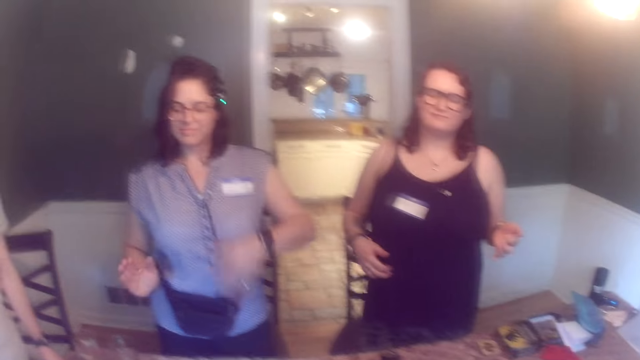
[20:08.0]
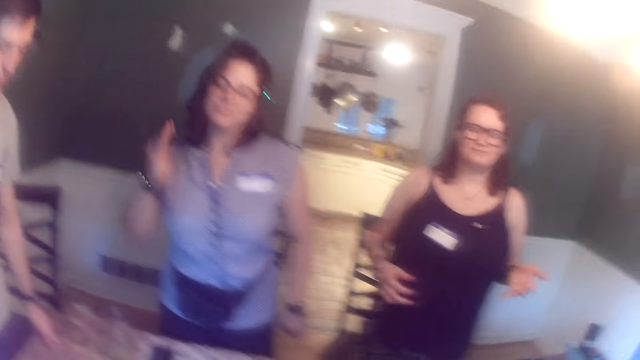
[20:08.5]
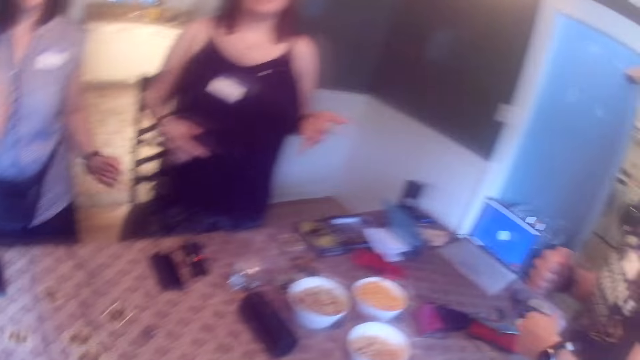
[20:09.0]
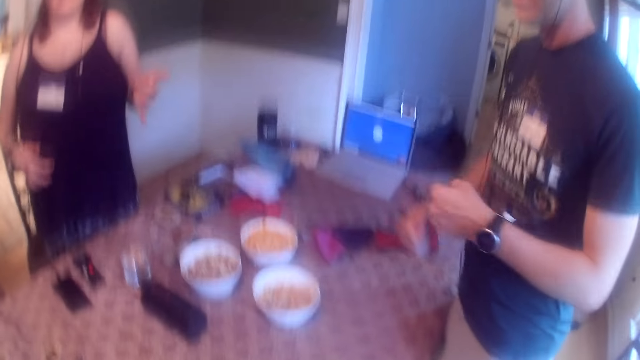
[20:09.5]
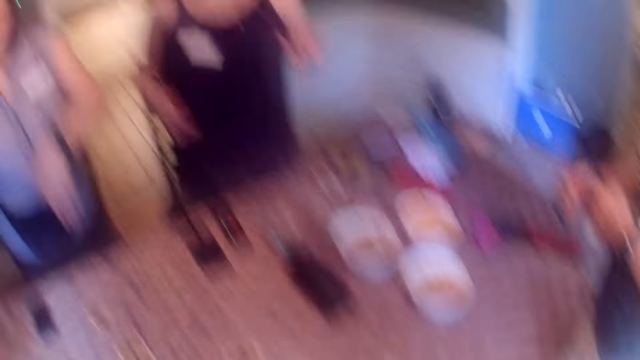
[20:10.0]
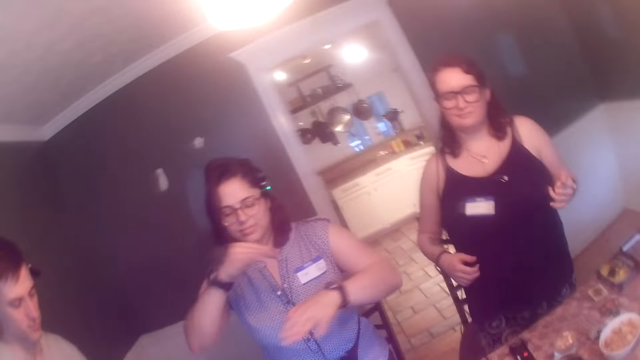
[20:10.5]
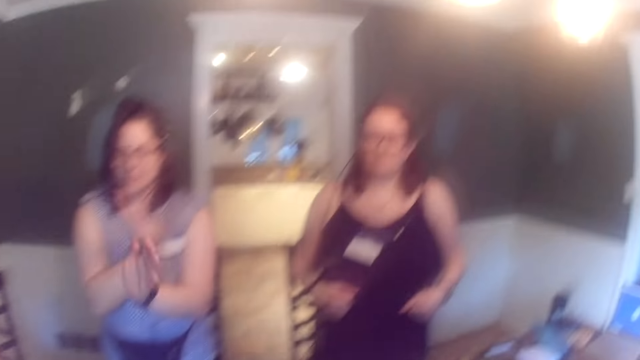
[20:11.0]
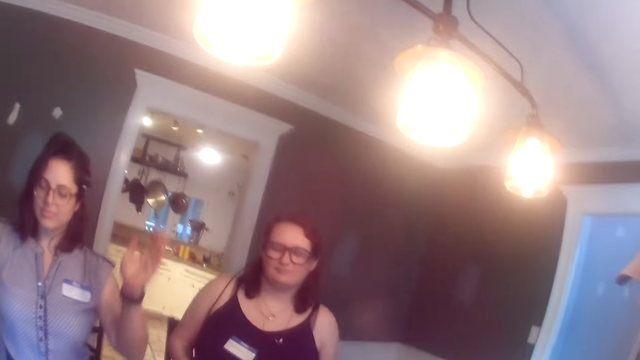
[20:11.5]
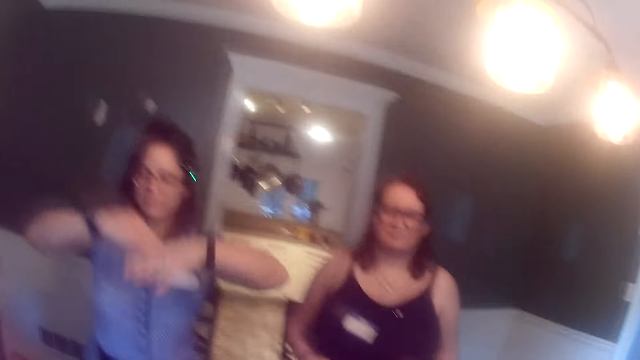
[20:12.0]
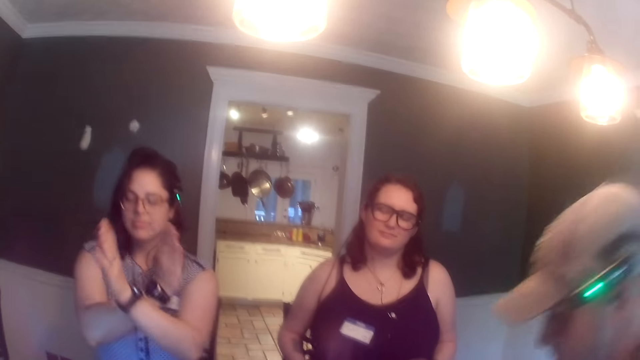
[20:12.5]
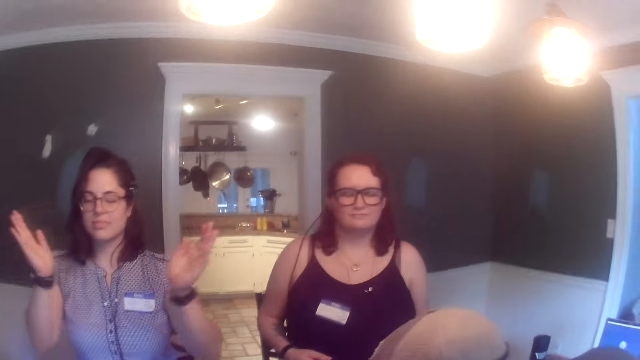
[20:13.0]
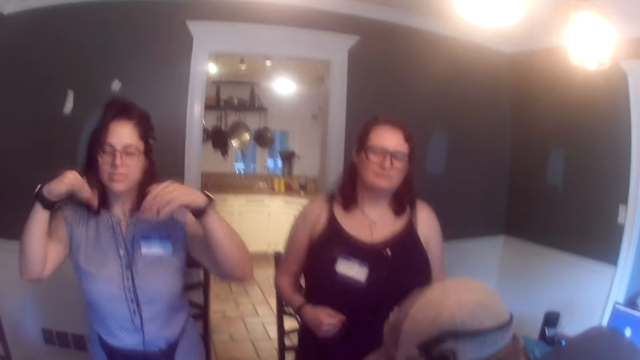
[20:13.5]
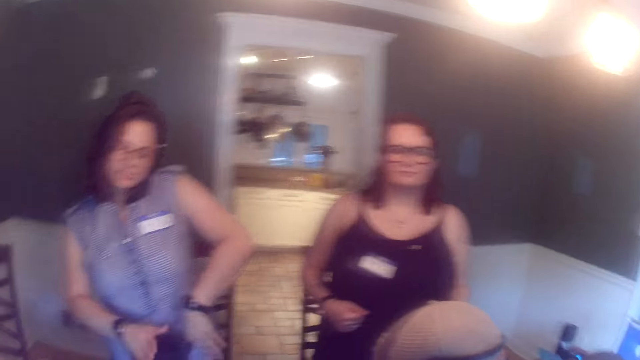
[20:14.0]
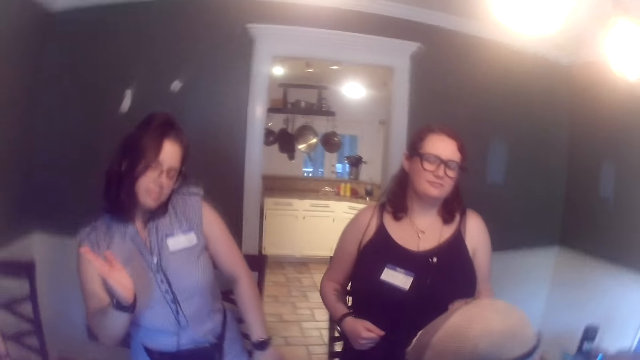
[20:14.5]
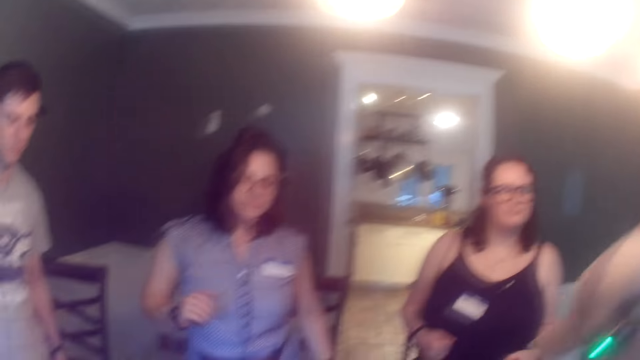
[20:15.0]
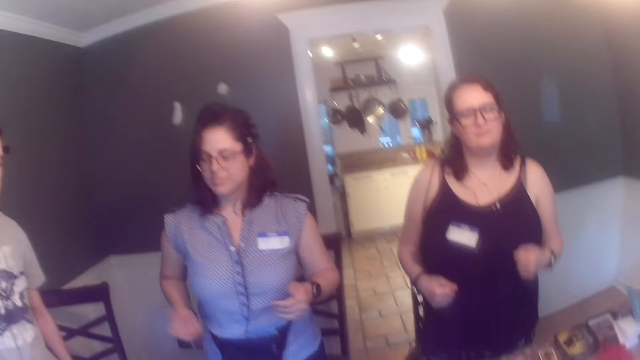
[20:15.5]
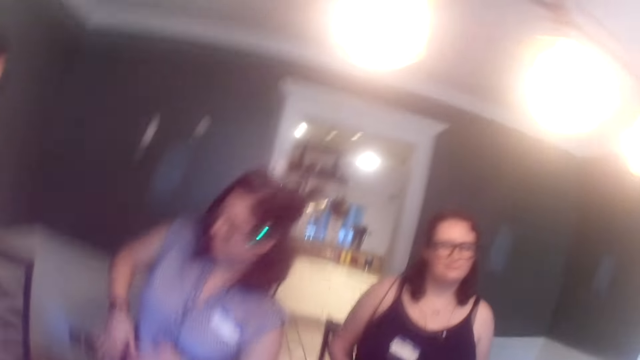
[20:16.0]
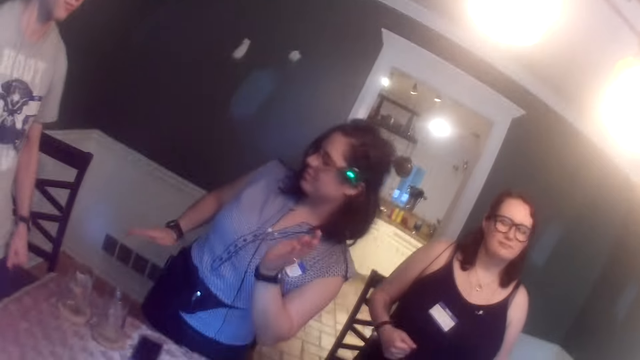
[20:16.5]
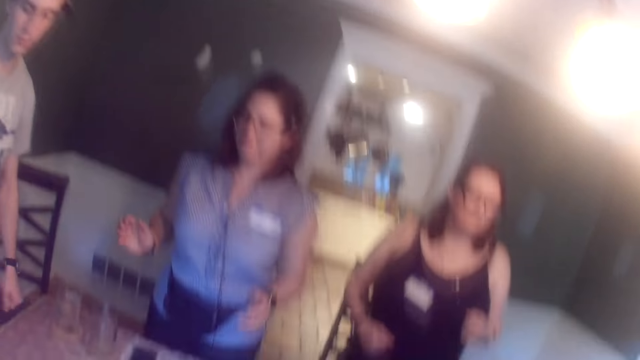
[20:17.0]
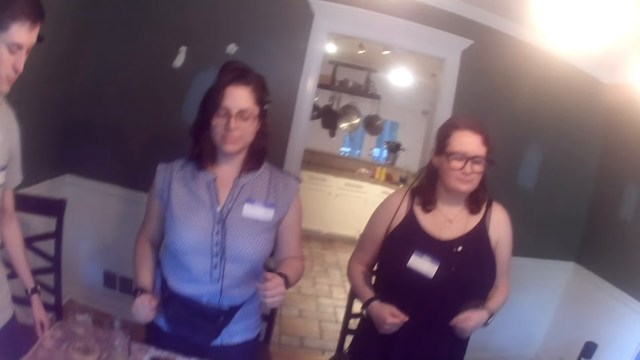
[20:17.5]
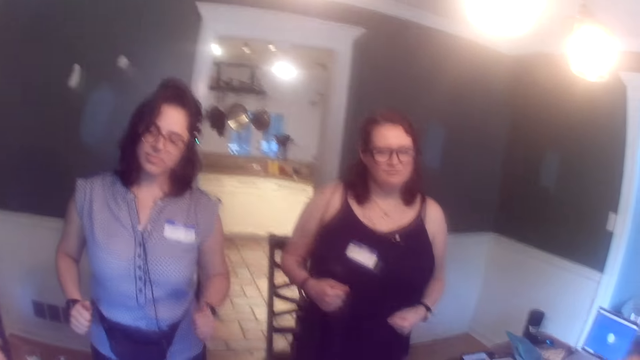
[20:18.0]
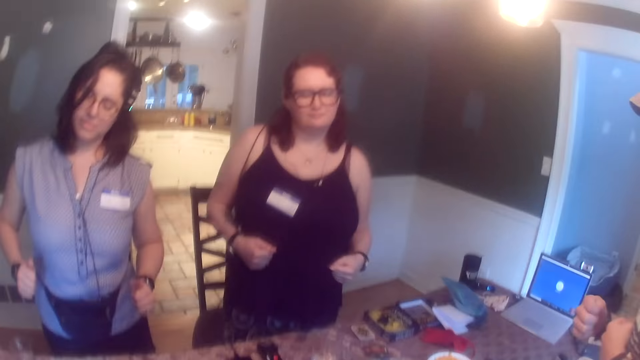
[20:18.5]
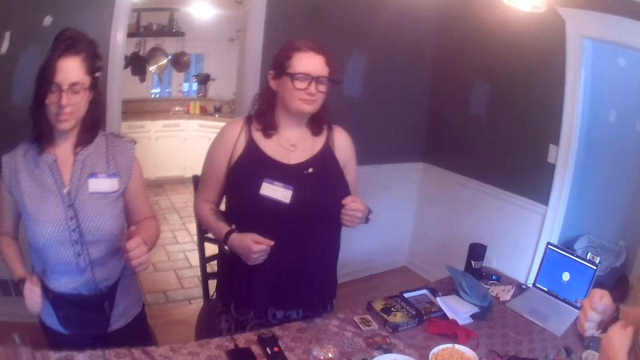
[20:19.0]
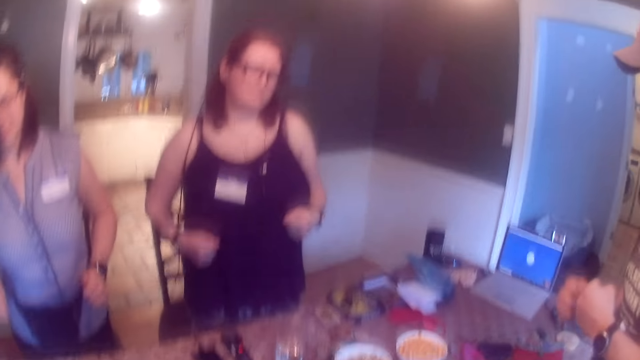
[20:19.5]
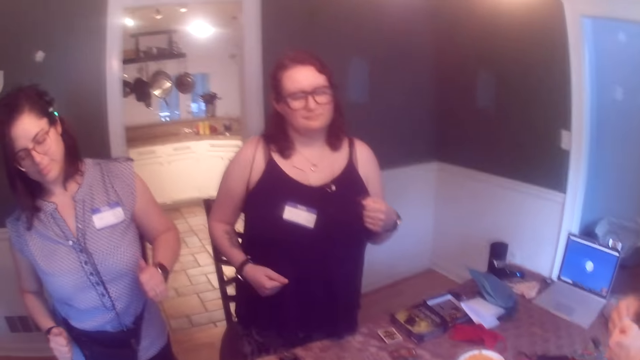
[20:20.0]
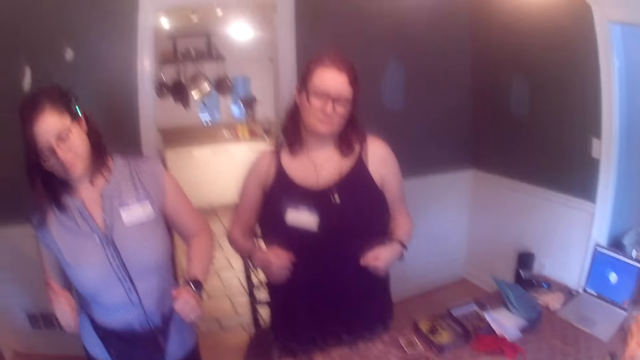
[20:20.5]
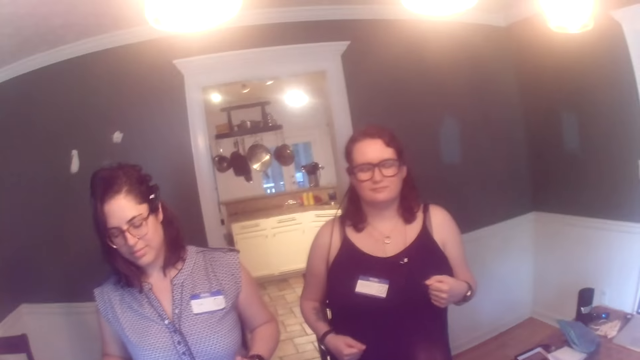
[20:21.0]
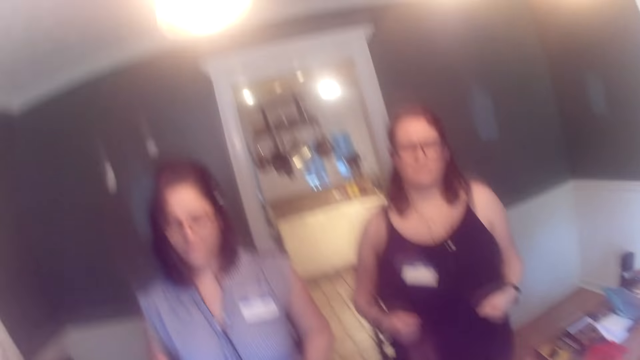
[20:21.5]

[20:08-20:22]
The camera wearer looks at the people at the table.

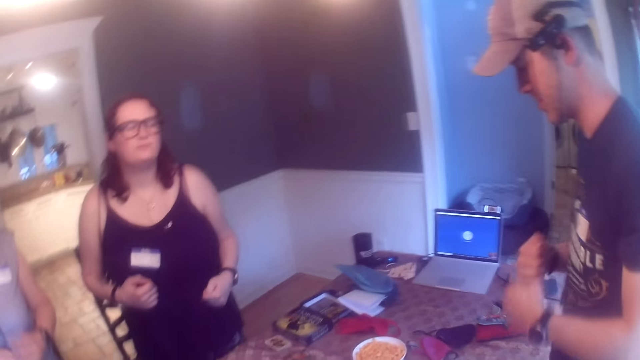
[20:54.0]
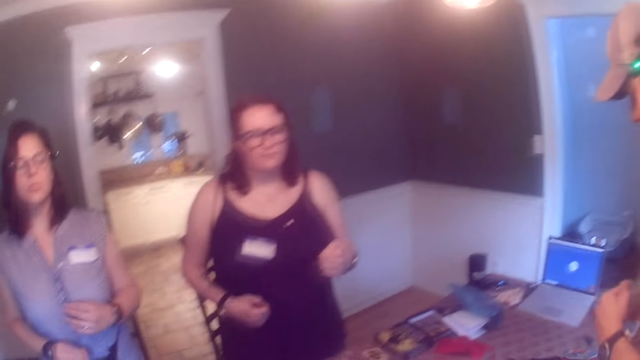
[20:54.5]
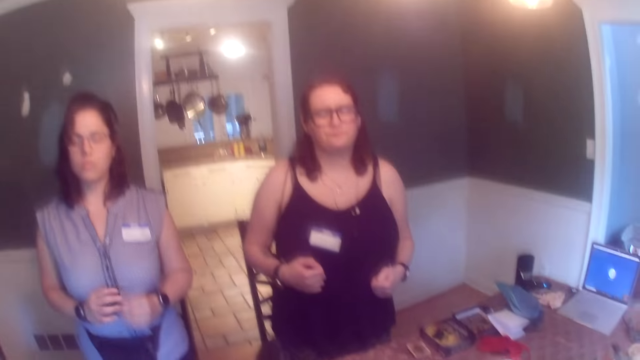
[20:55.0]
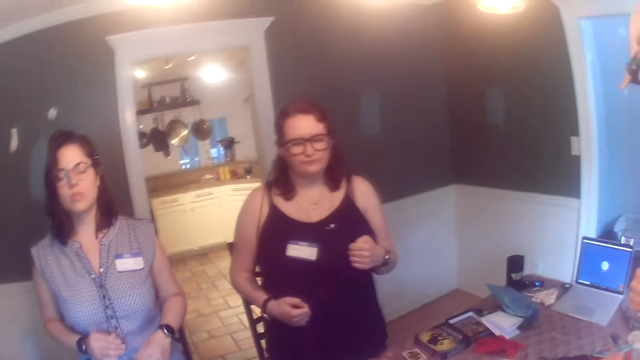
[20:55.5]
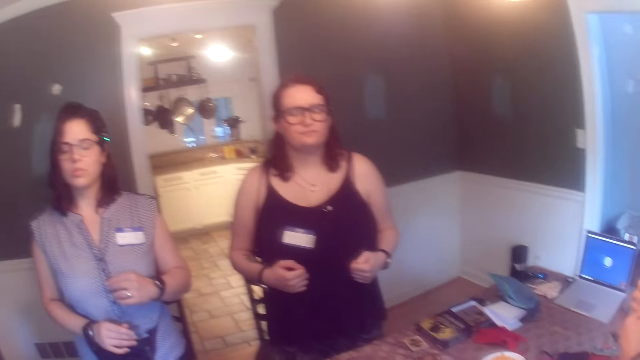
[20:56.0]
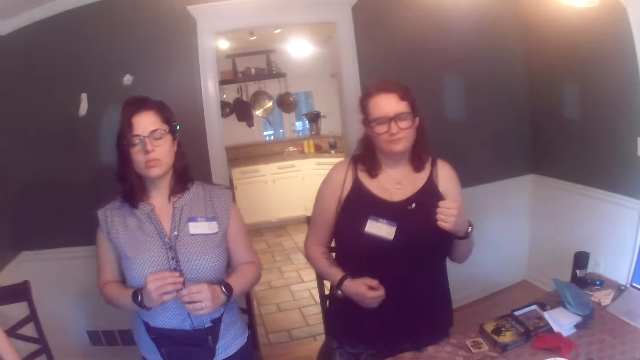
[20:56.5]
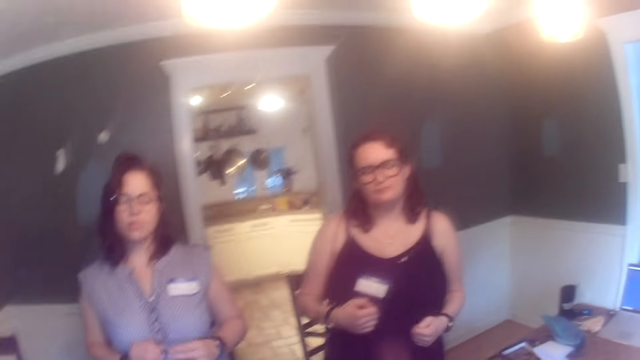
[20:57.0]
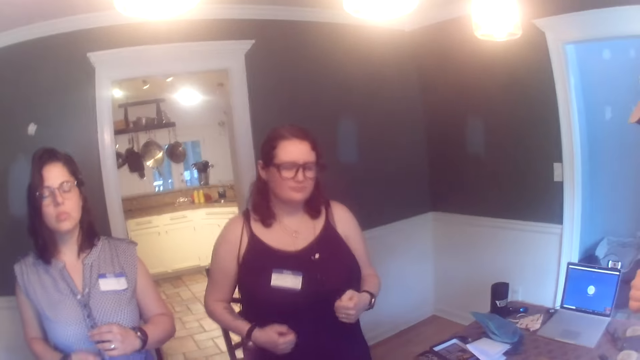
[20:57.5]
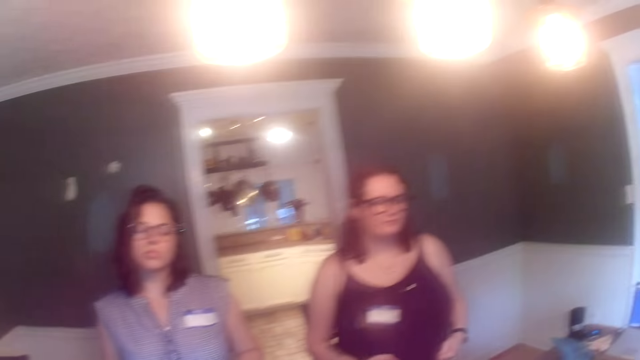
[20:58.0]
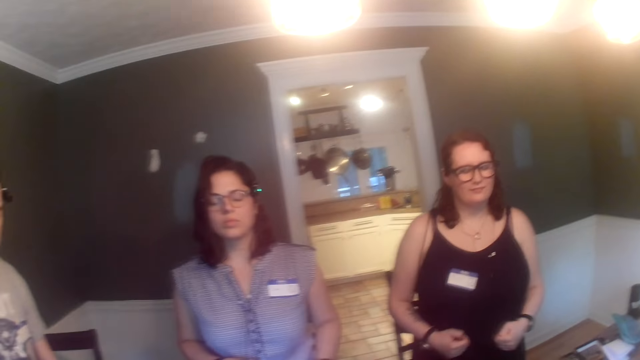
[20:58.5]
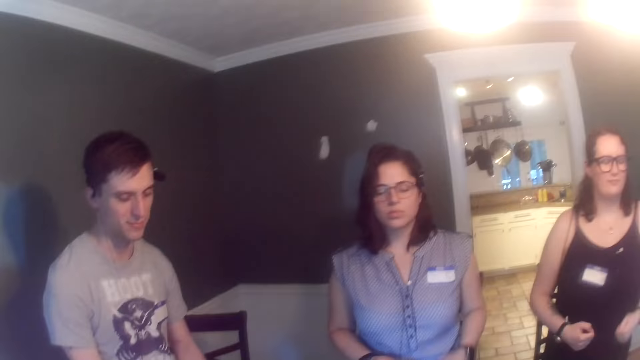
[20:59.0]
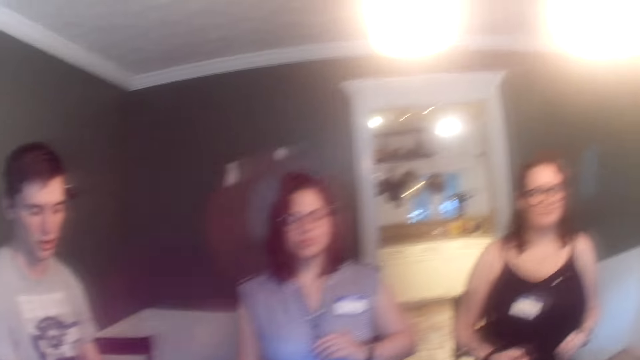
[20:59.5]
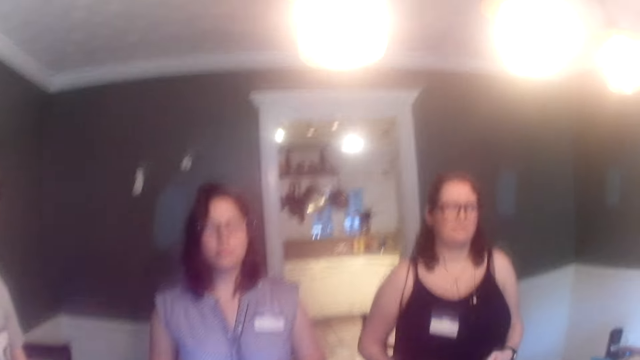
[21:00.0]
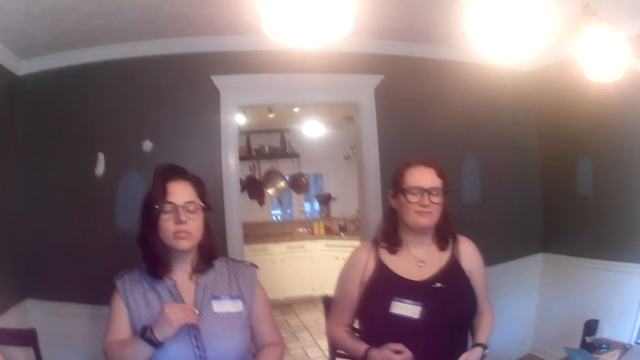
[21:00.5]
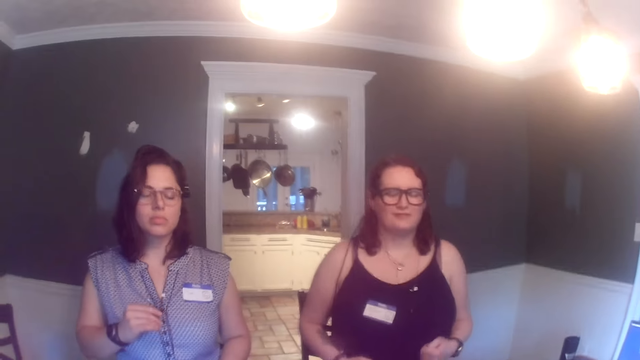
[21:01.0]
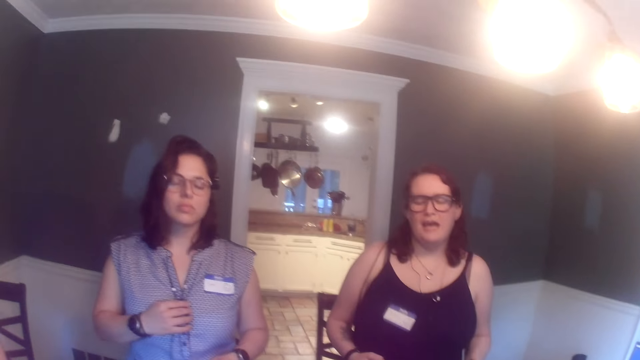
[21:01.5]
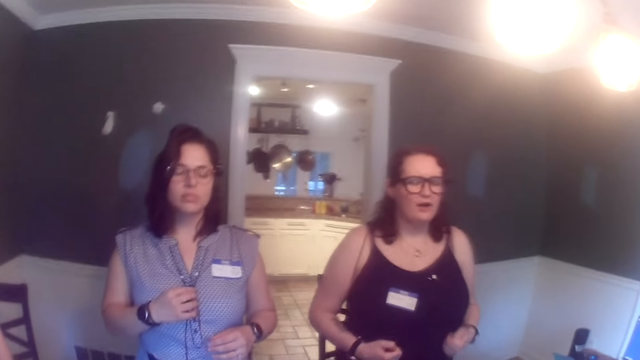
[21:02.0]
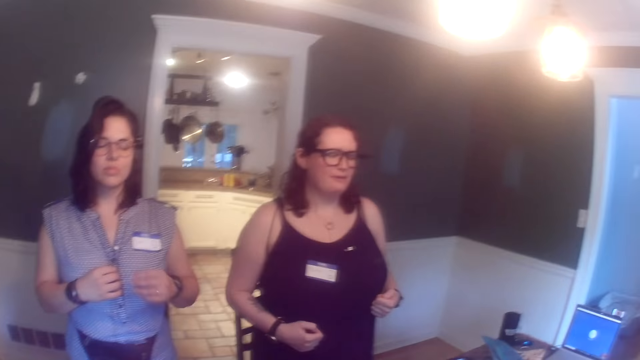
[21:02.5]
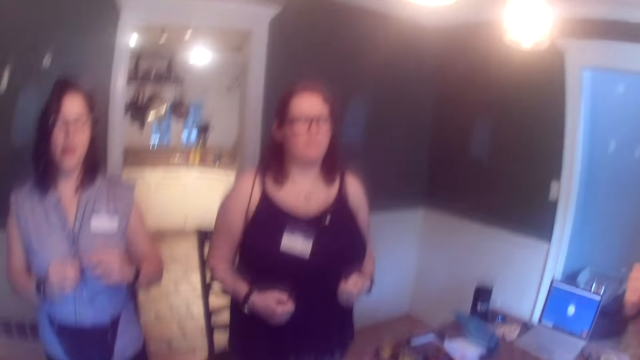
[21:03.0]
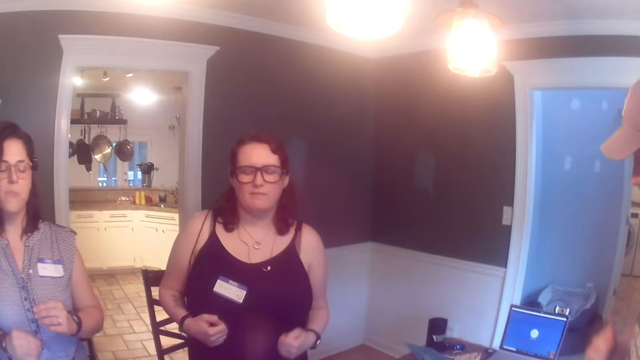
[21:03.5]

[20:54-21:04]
A man interacts with the group of people round the table. The camera wearer talks to the people at the table.
